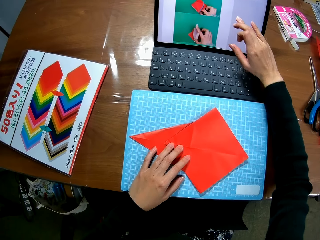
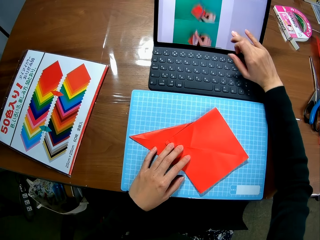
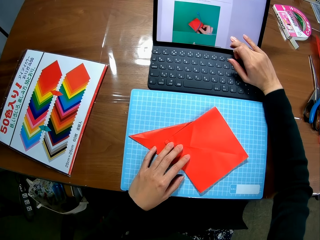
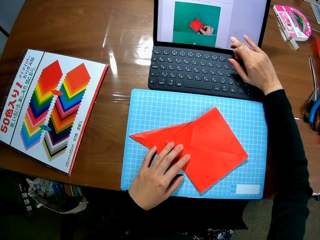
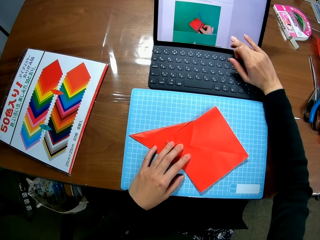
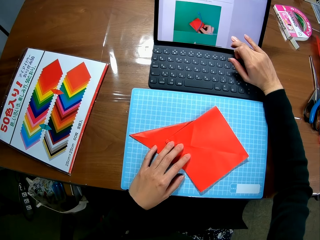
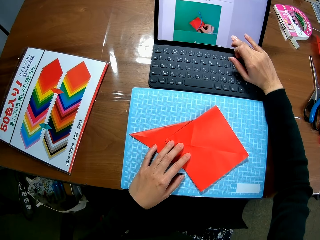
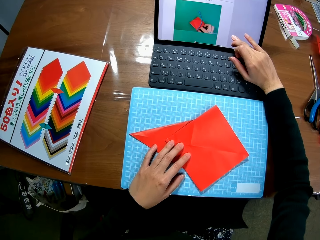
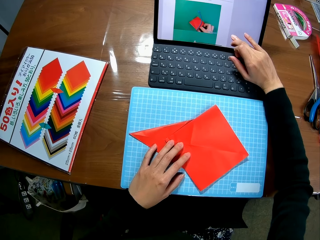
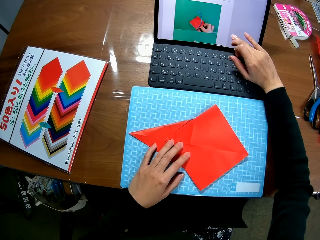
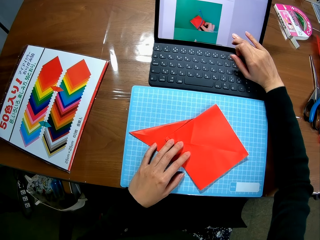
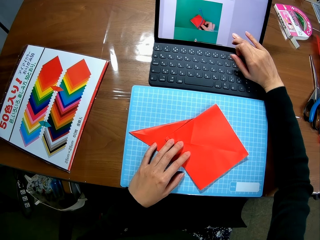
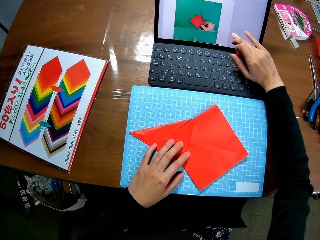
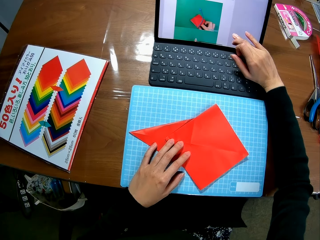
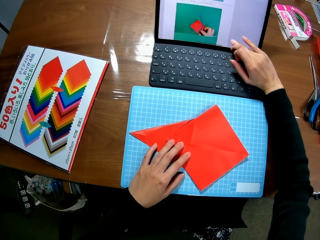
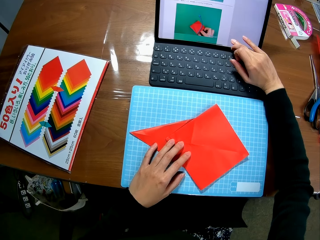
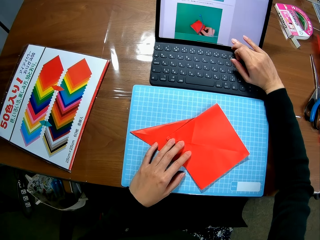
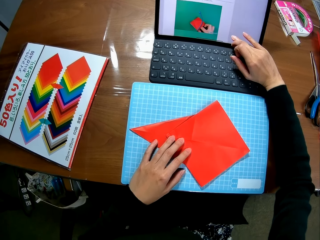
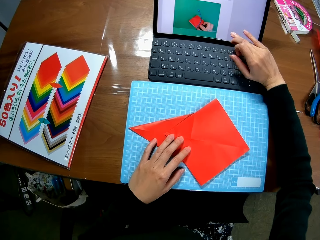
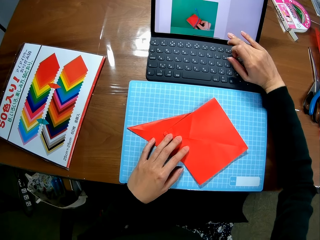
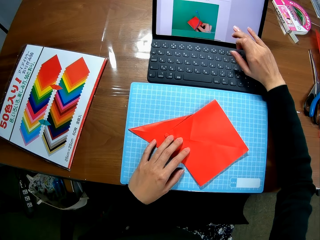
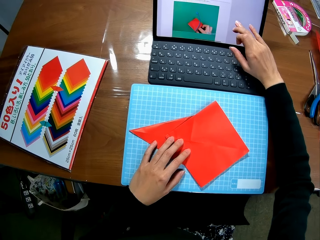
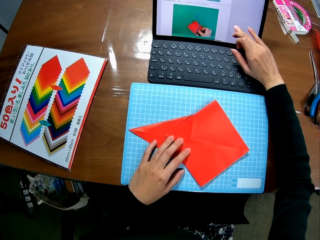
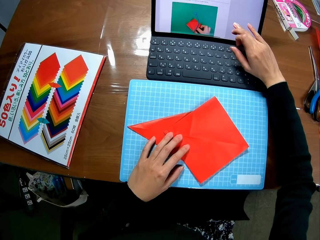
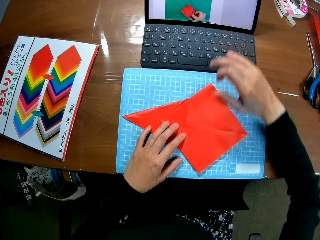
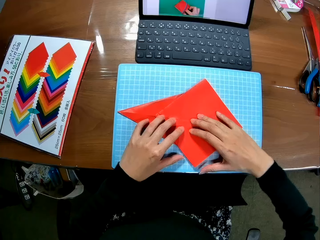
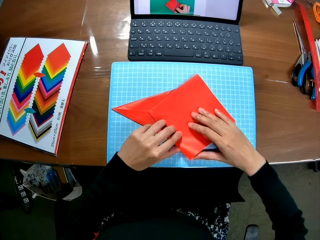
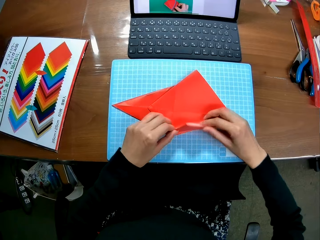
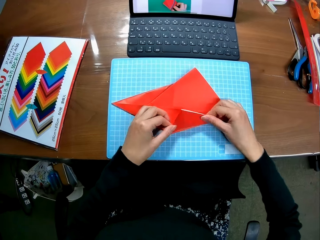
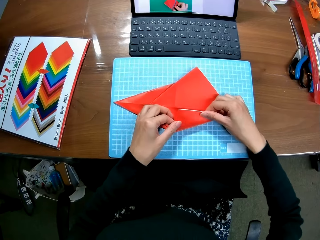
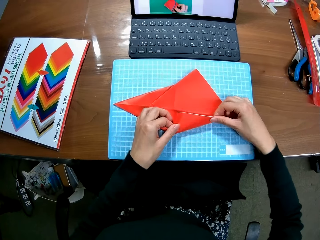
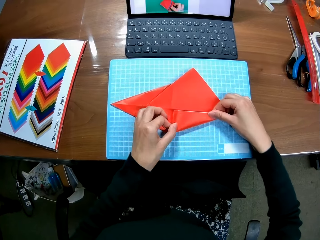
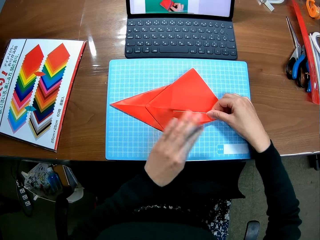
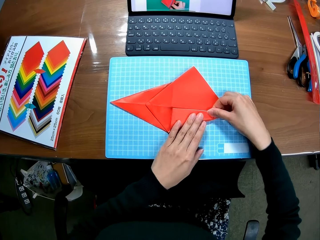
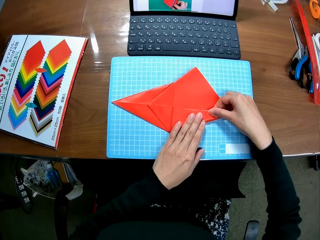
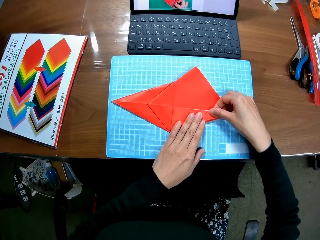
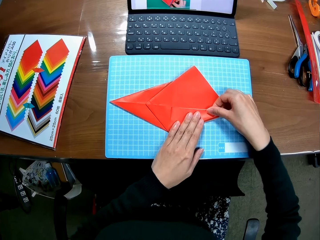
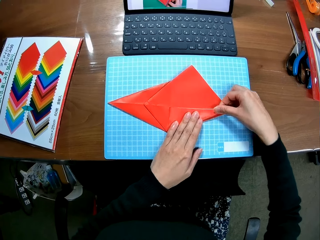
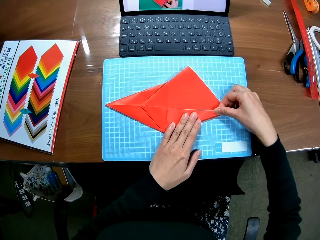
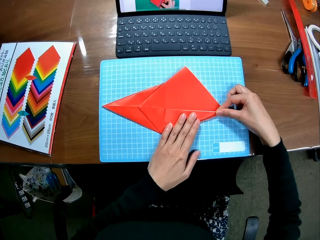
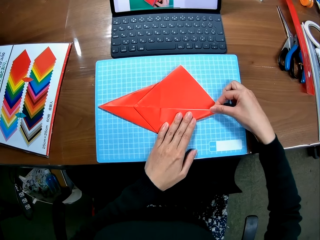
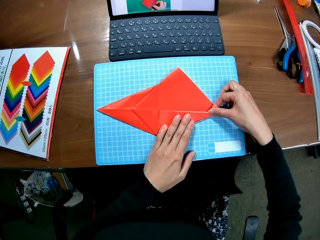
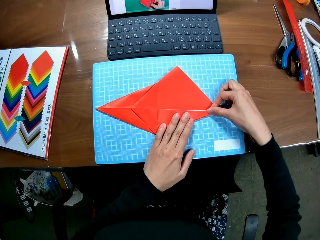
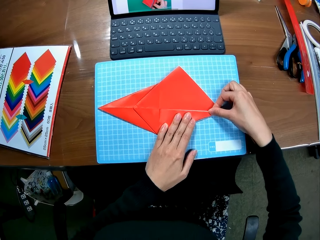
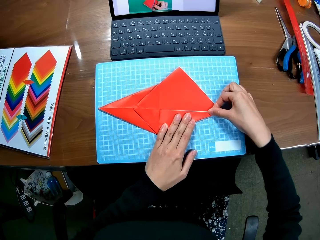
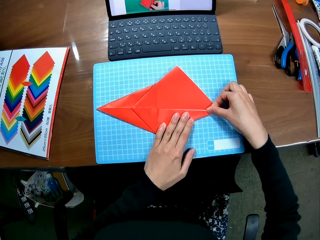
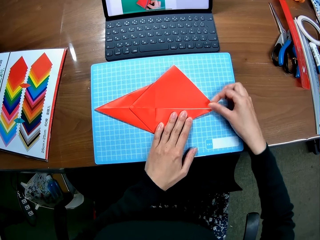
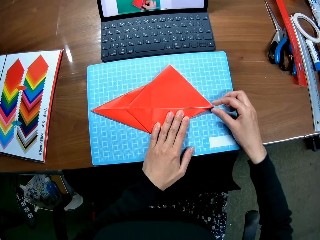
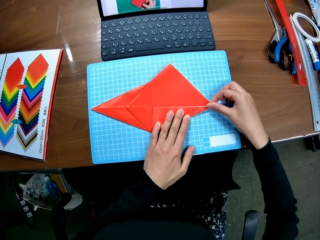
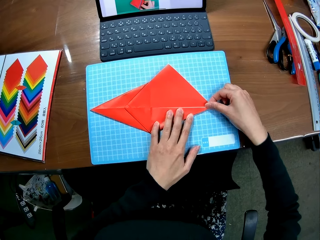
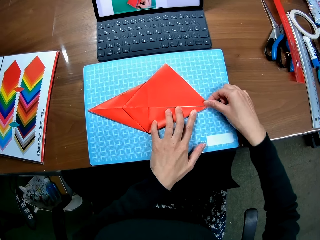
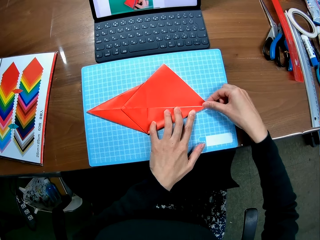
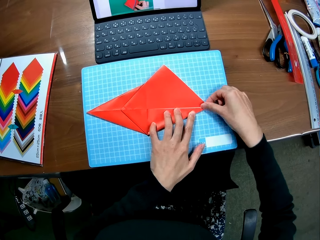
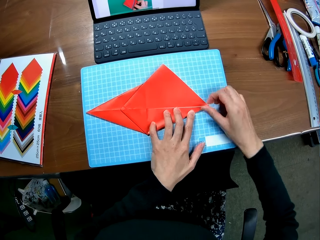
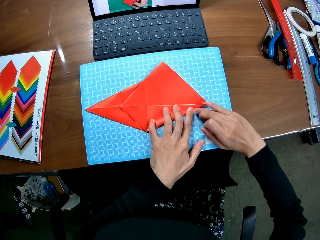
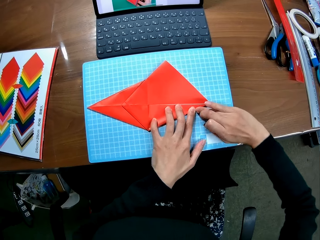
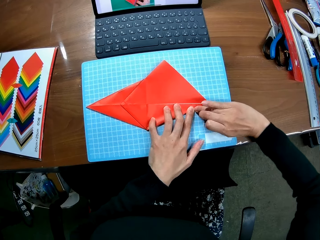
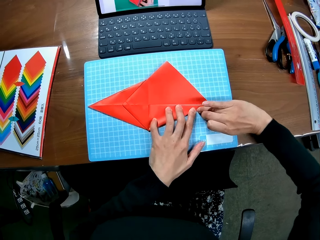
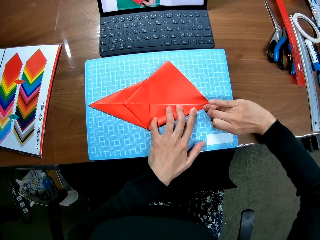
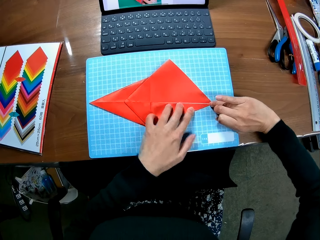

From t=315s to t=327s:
The camera wearer looks at the laptop. They operate the laptop. They make a kite with paper. They fold the edge of the paper craft.

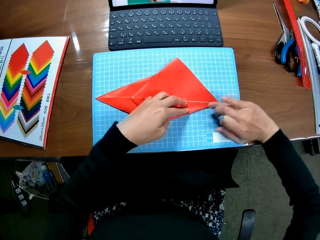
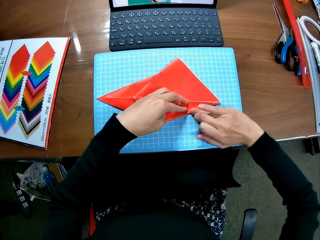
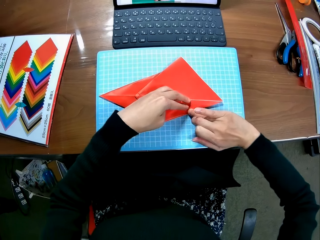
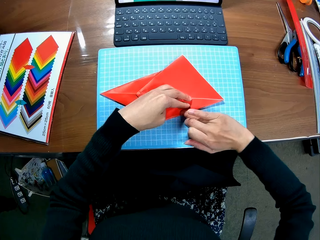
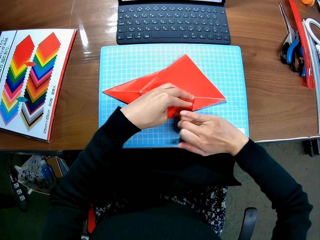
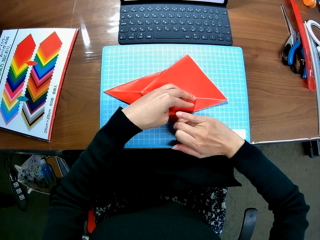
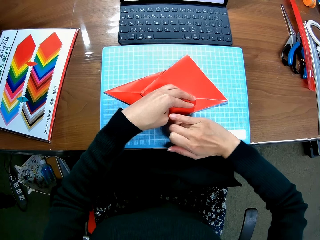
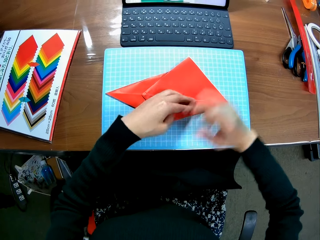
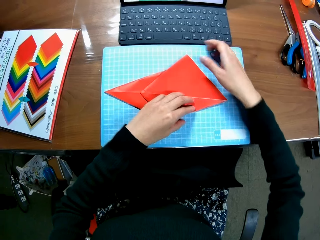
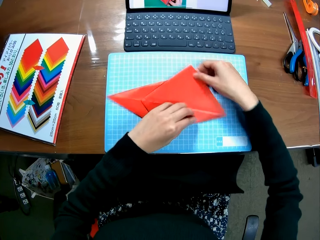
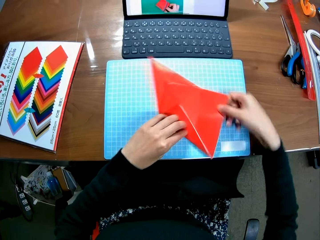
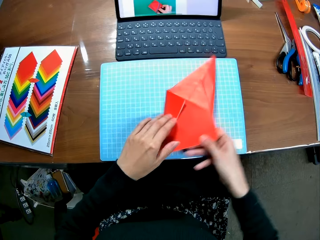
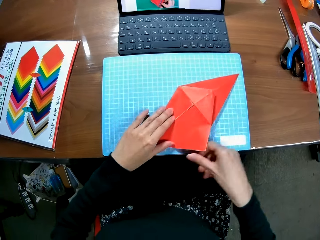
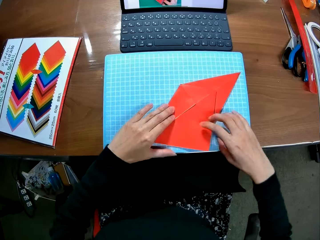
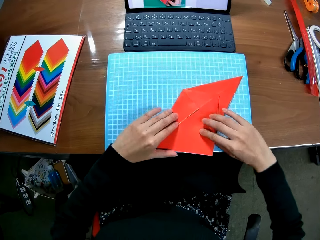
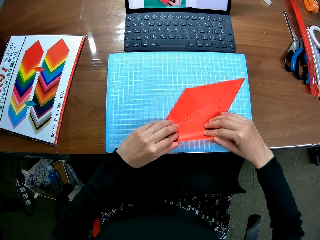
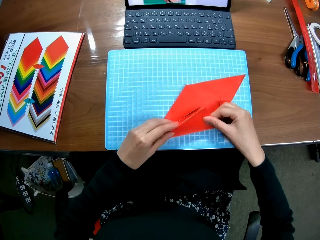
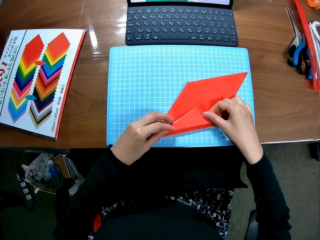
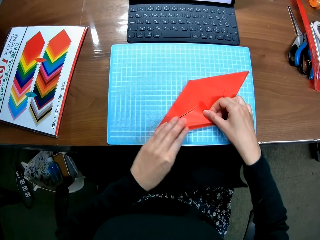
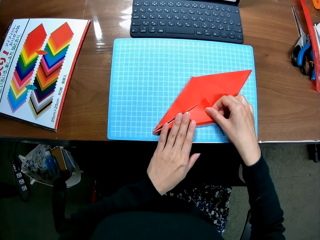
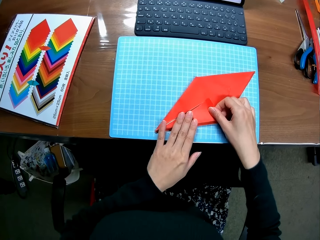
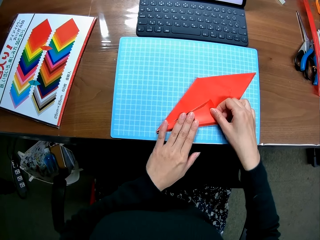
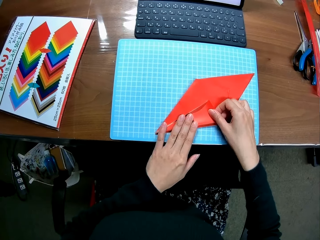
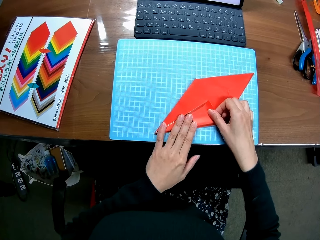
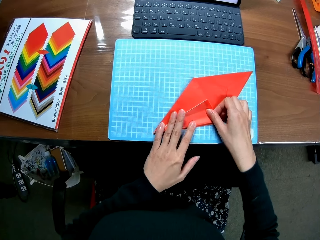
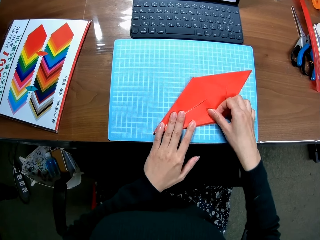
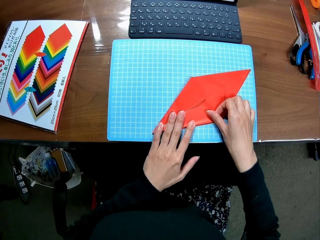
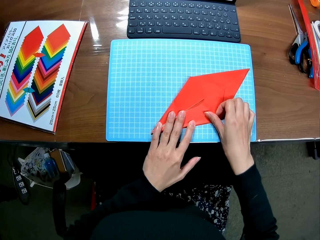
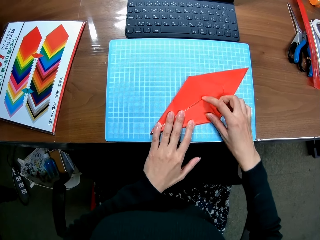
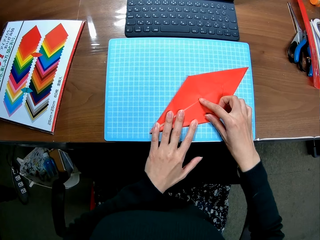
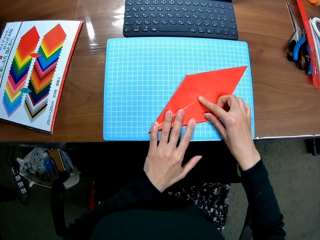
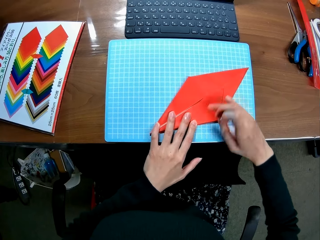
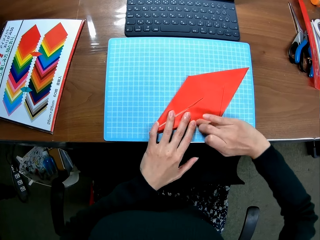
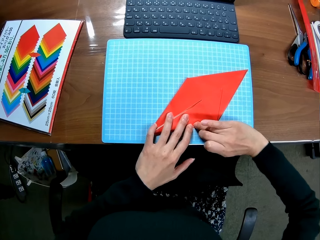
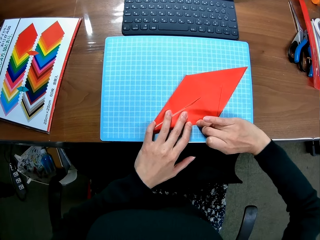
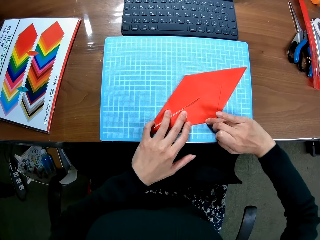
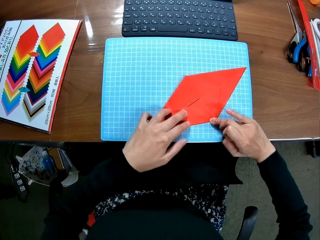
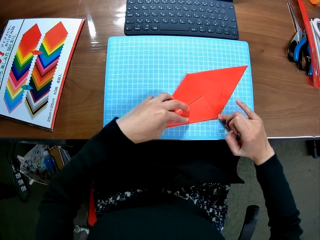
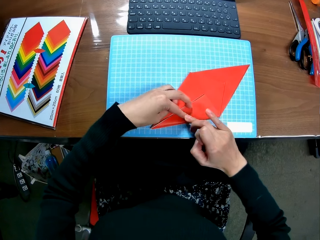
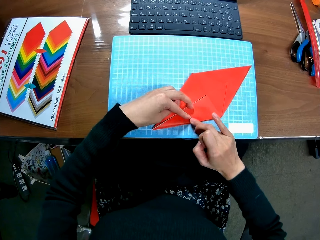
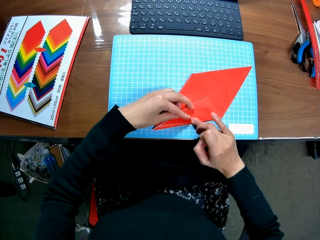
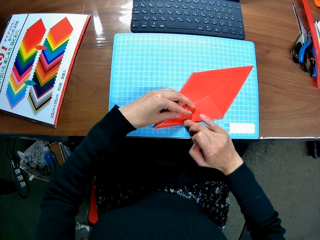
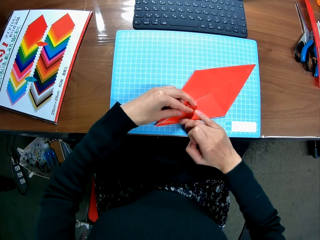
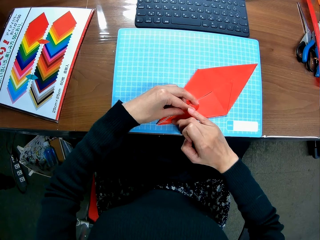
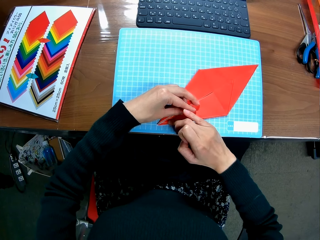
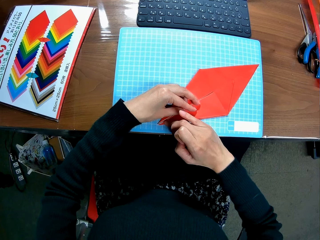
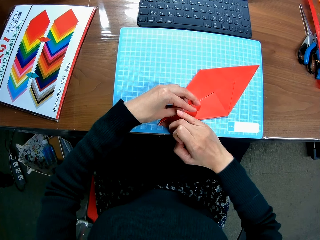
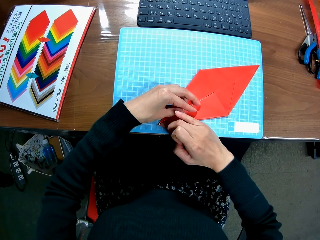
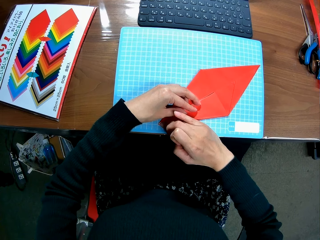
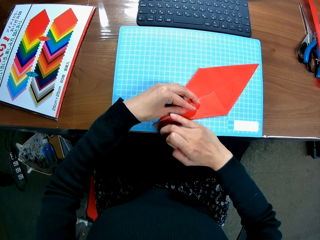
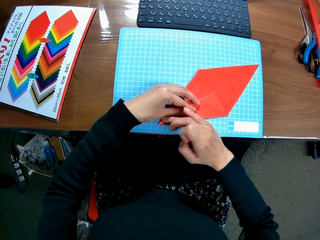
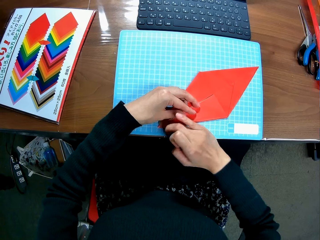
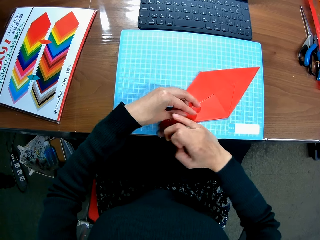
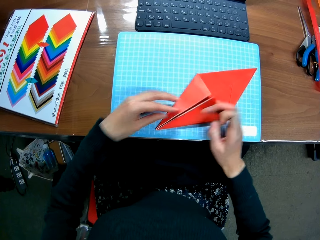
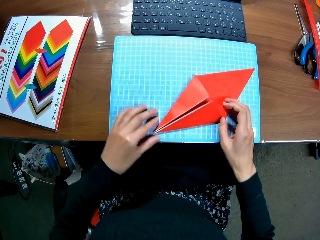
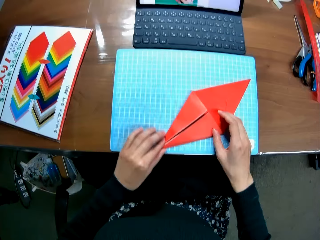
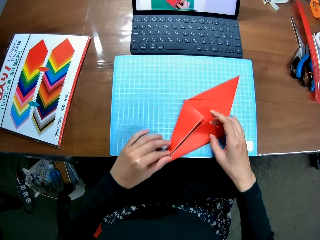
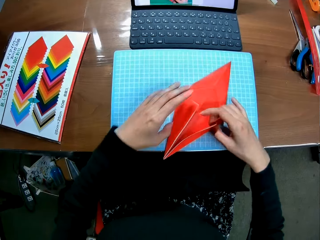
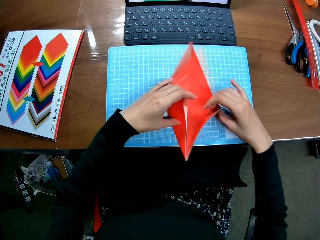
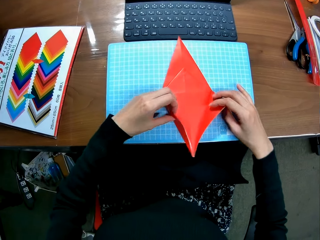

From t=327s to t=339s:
The camera wearer turns the kite. They make the kite with paper. They straighten the edges of the paper craft. They turn the kite and make the kite with paper.
